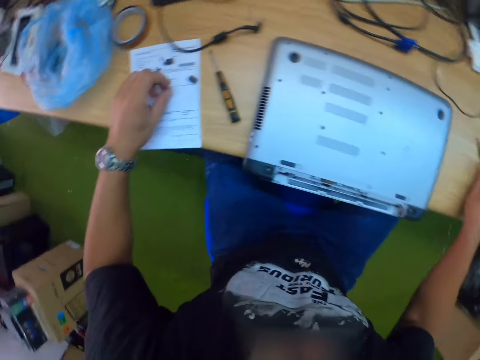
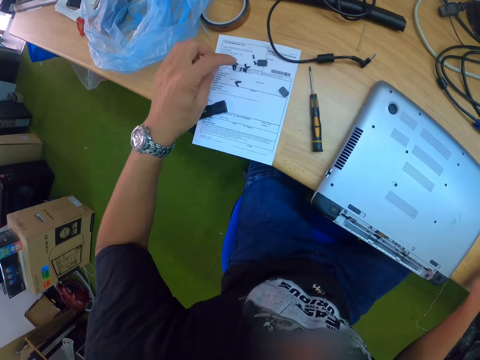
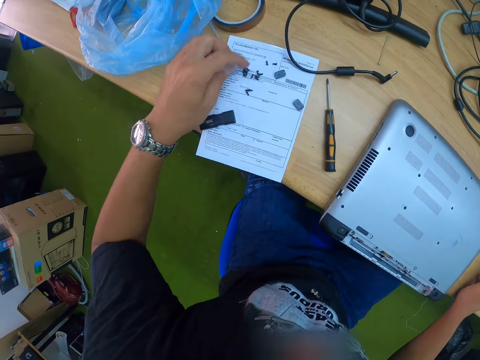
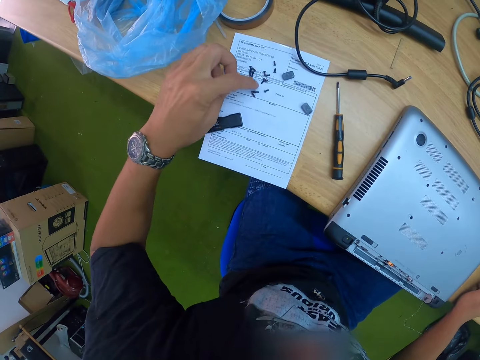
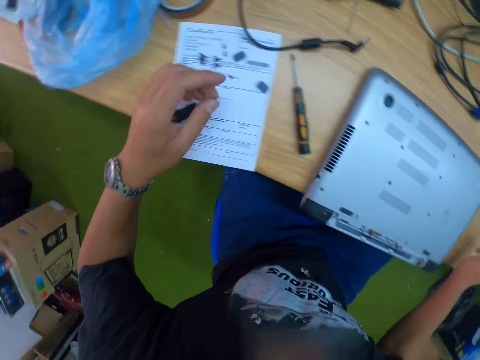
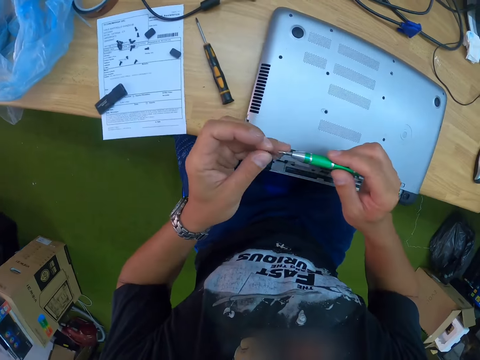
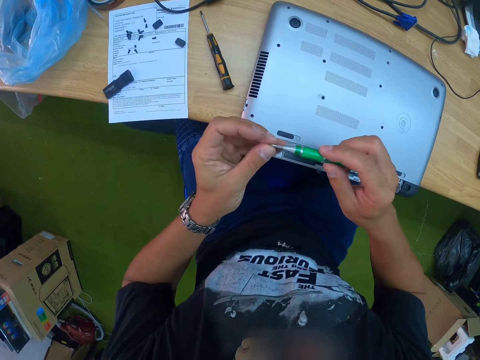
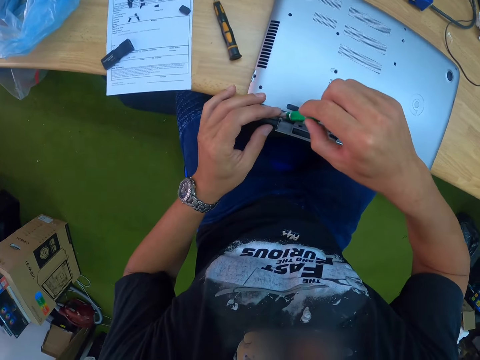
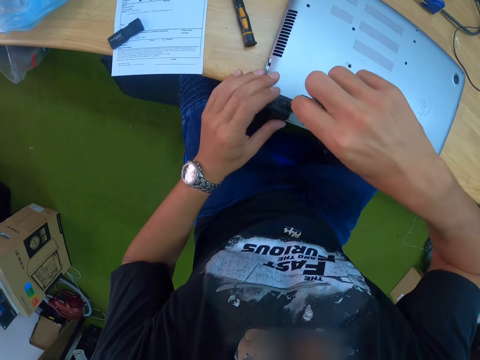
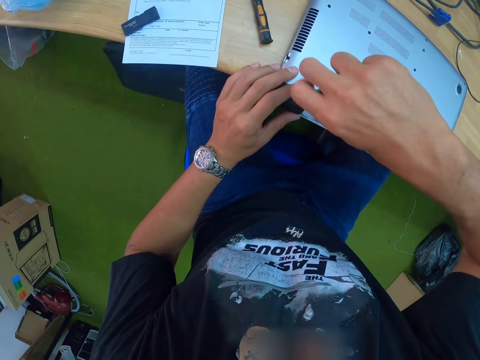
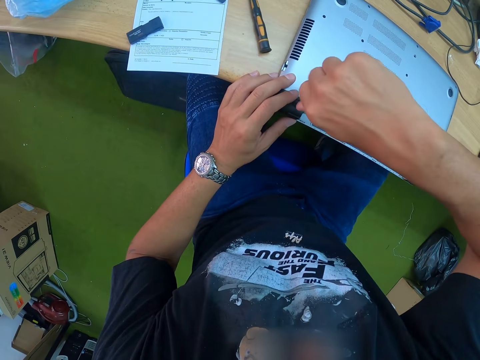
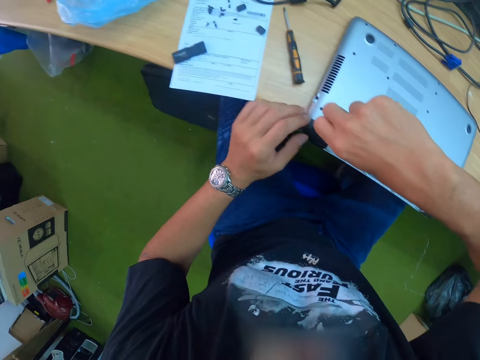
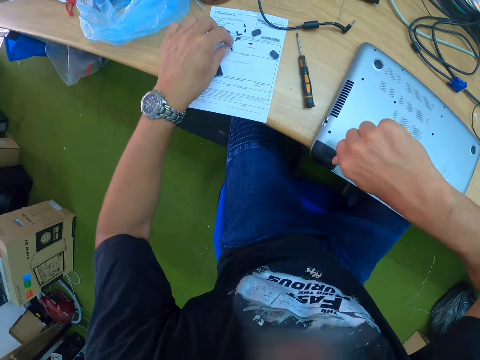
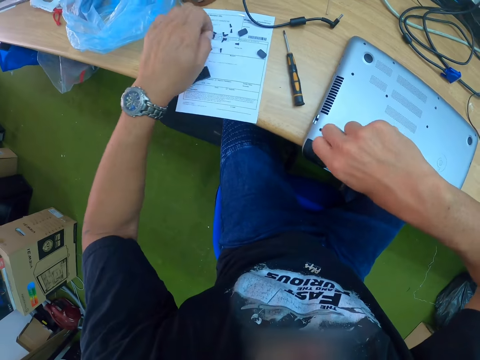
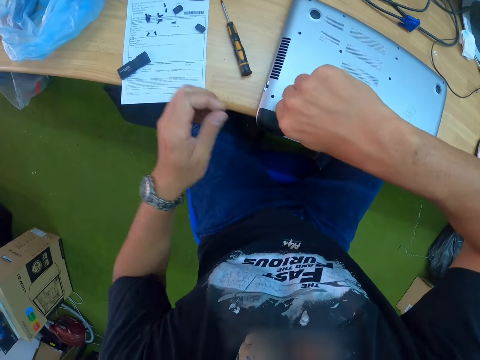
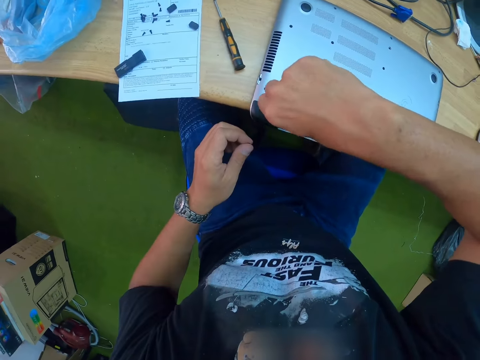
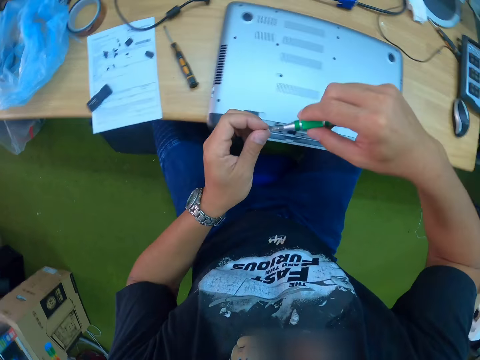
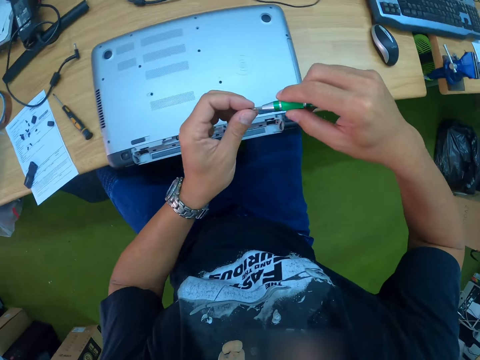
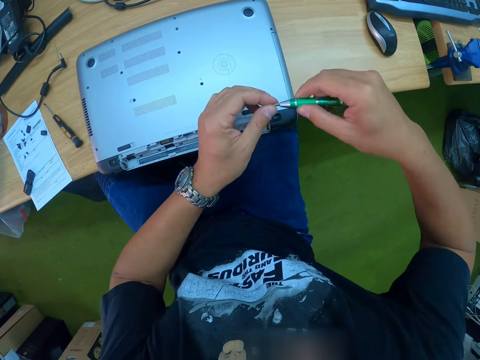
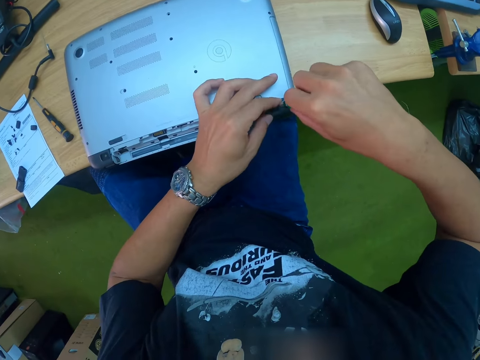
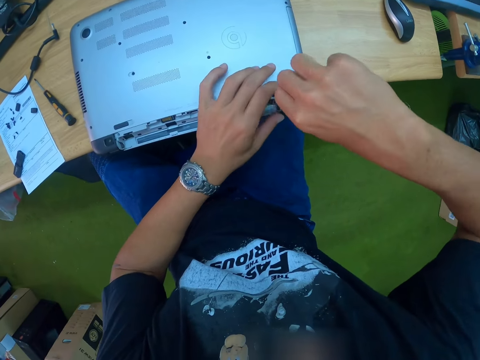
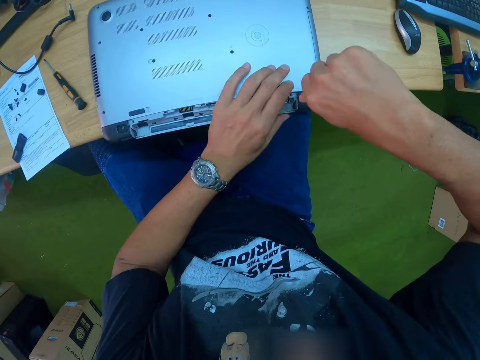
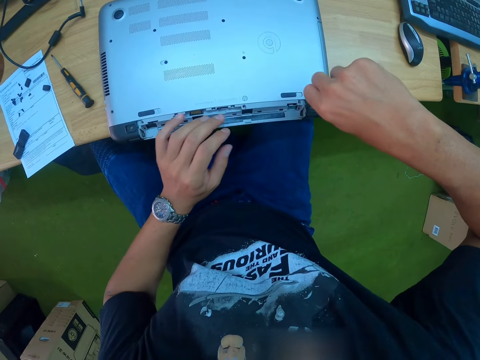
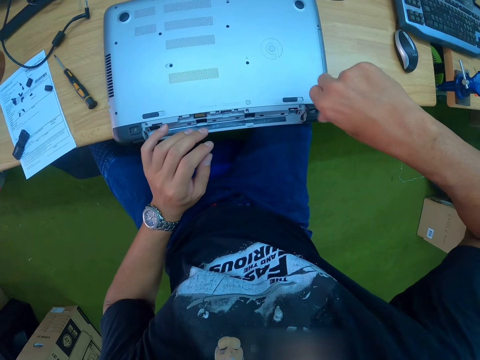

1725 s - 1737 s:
The camera wearer checks the bolts on the table. He picks up a screw on the table with his left hand. He picks up a screwdriver on the table with his right hand. He fixes the screw in the screwdriver with his left hand. He tightens the laptop with the screwdriver in his right hand. He picks up a screw on the table with his left hand. He fixes a bolt on the laptop. He fixes the screw in the screwdriver with his left hand. He tightens the laptop with the screwdriver in his right hand.

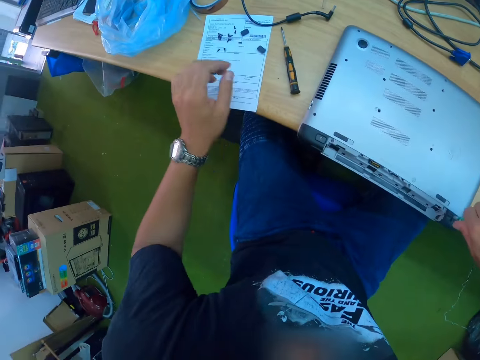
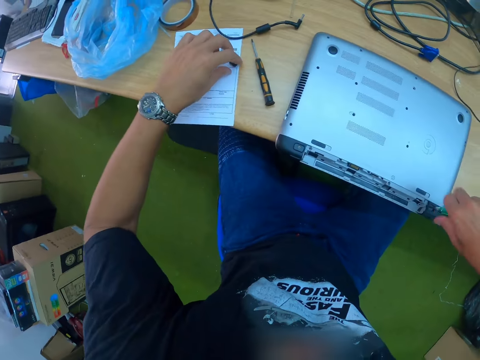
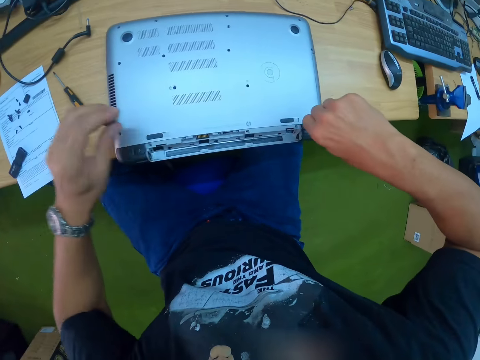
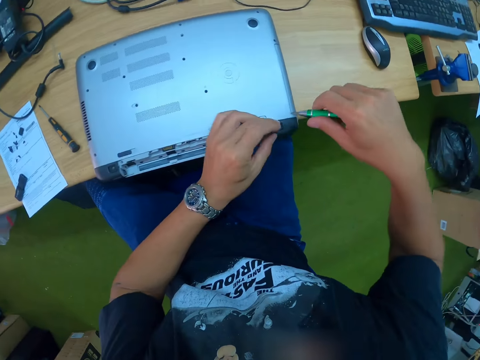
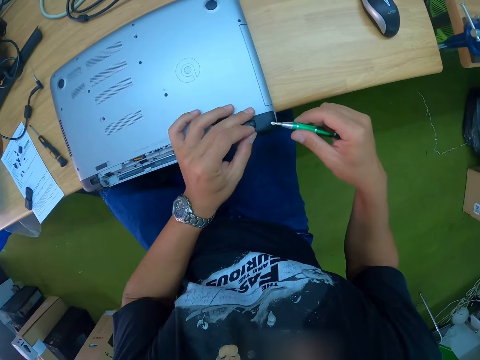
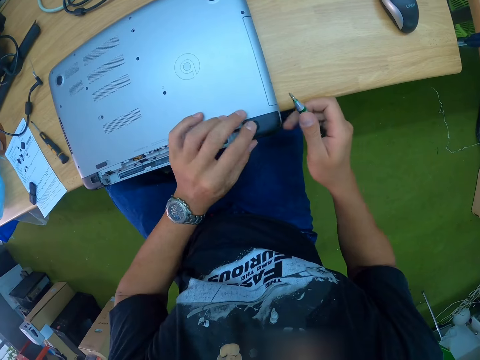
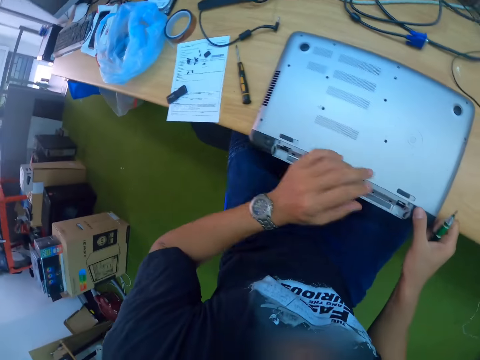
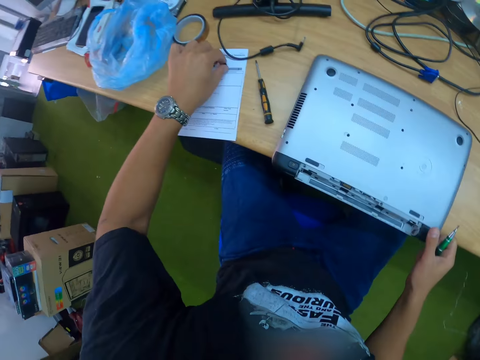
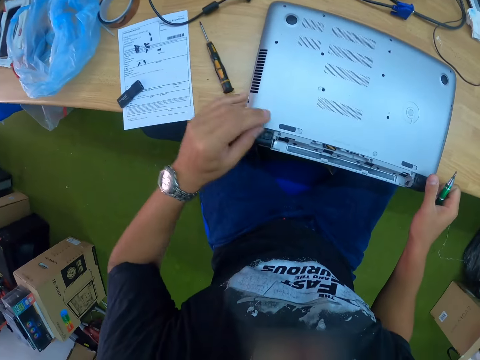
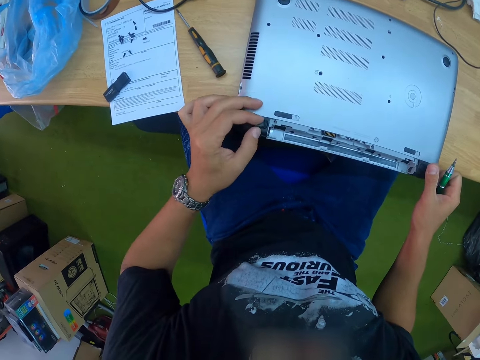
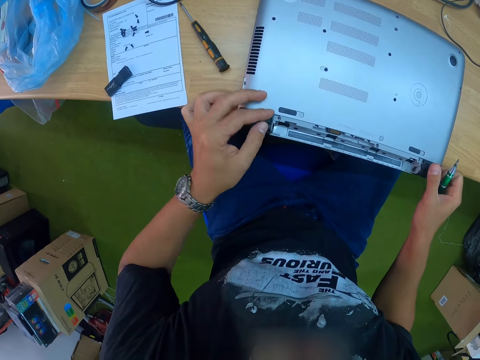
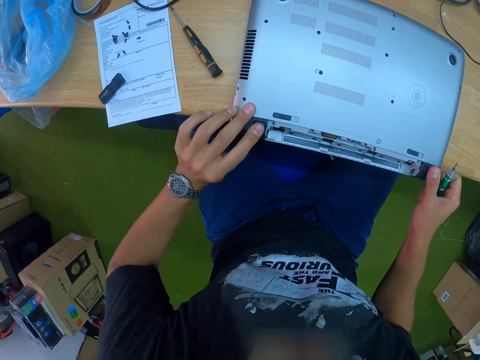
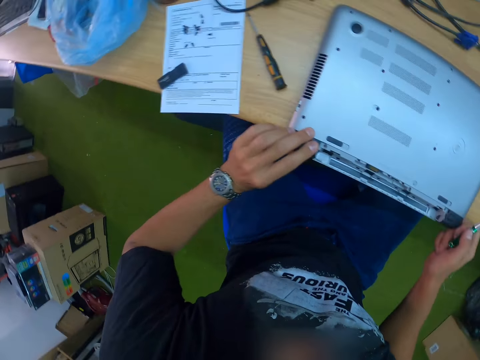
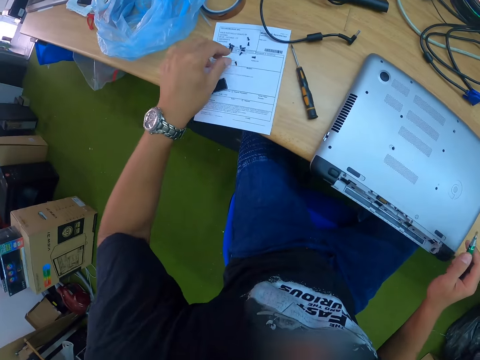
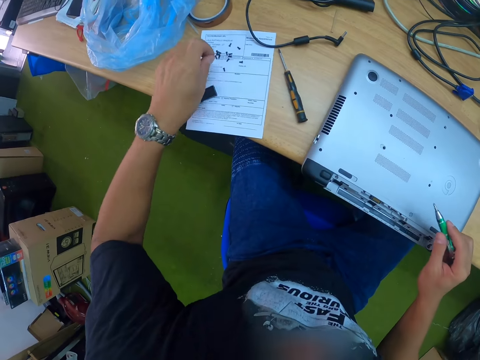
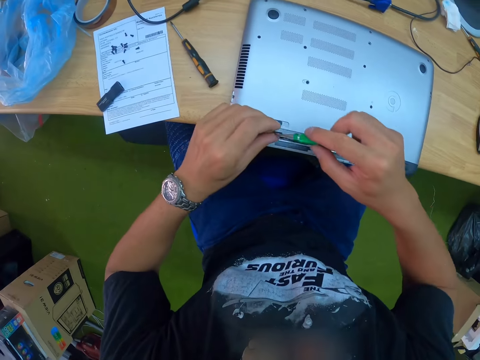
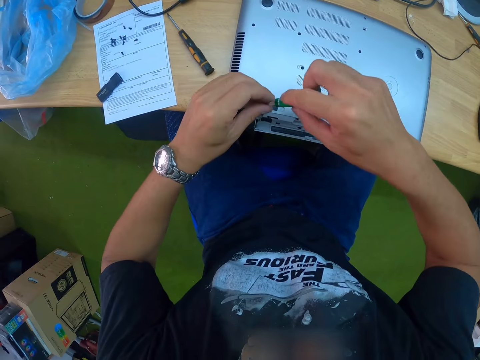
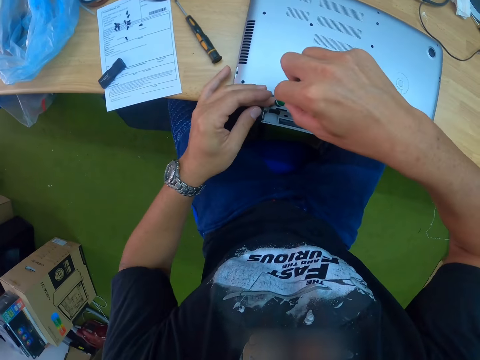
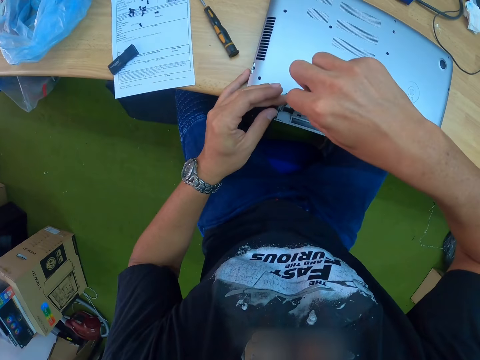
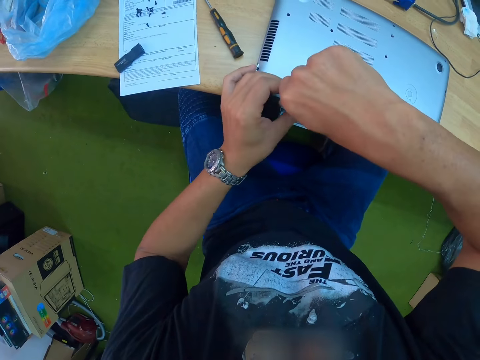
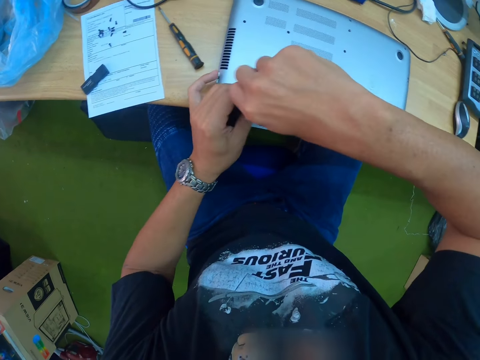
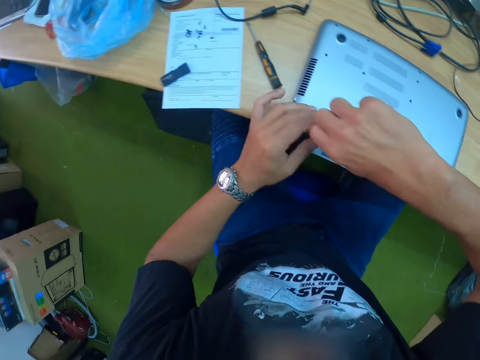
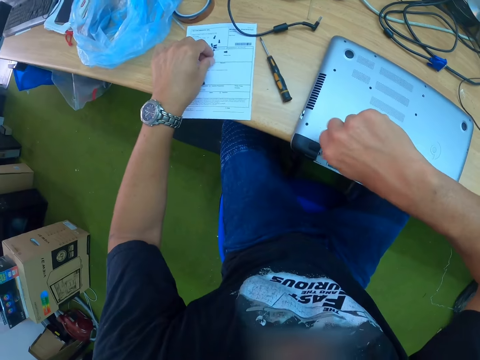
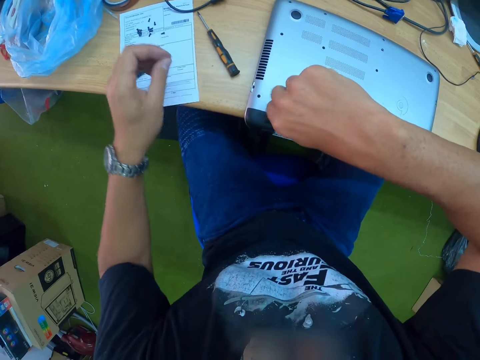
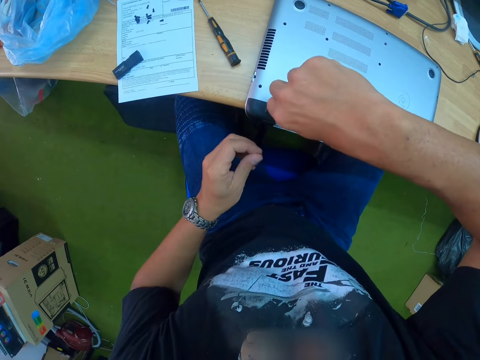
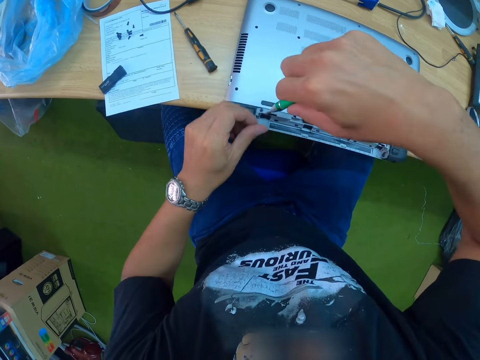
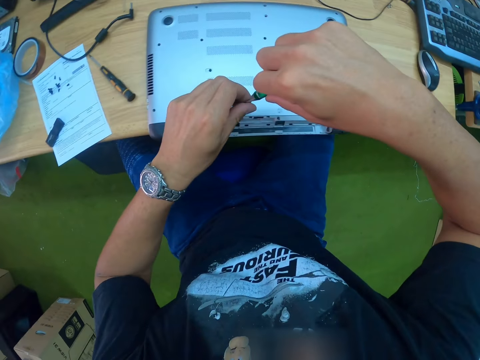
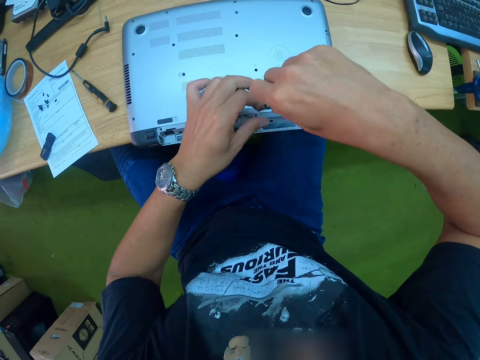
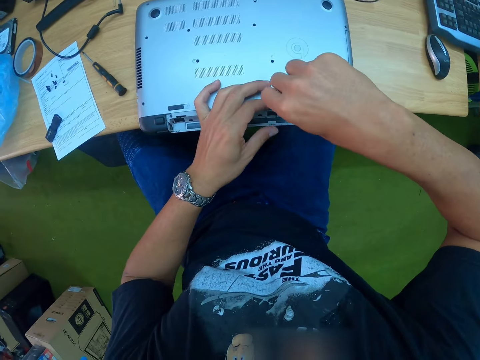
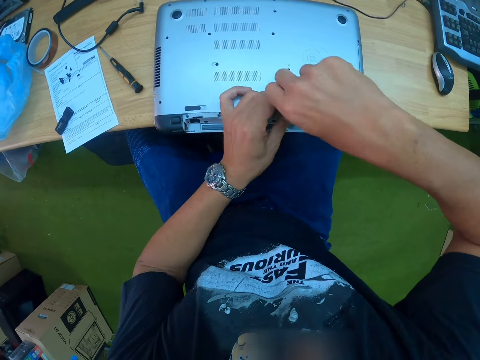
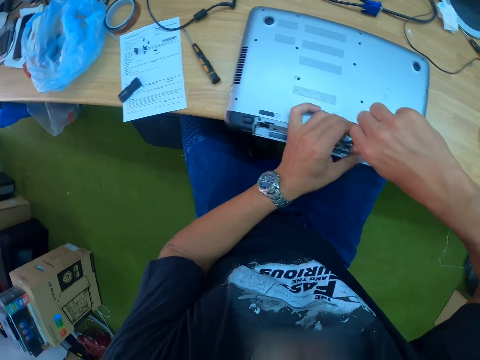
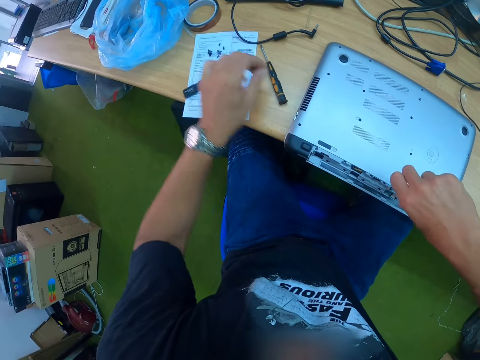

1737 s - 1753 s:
The camera wearer picks up the screw or sticker on the table with his left hand. He fixes the screw in the laptop with his left hand. He picks up a screw on the table with his left hand. He fixes the screw in the laptop with his left hand. He picks up a screw on the table with his left hand. He tightens the laptop with the screwdriver in his right hand. He puts a bolt on the screwdriver. He picks up a screw on the table with his left hand. He tightens the laptop with the screwdriver in his right hand. He puts the bolt on the screwdriver. He fixes the bolt on the laptop.
